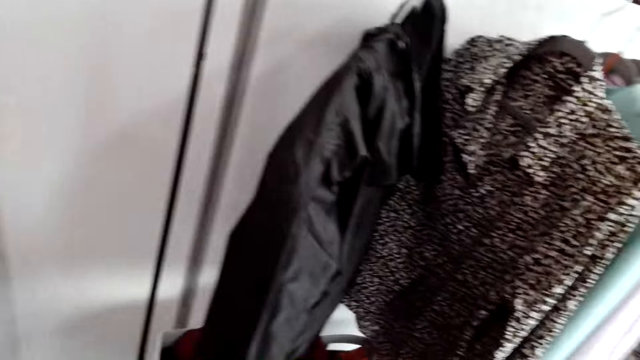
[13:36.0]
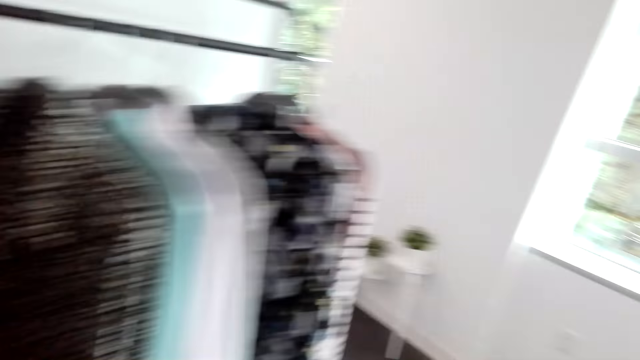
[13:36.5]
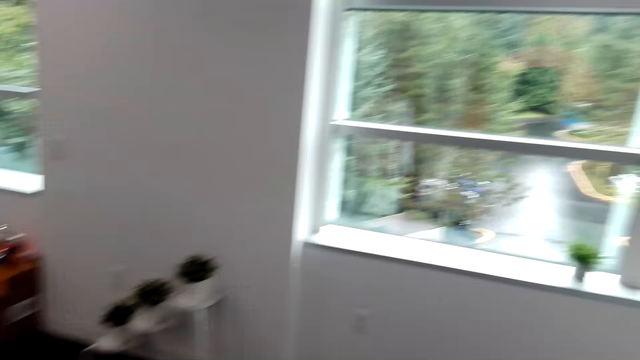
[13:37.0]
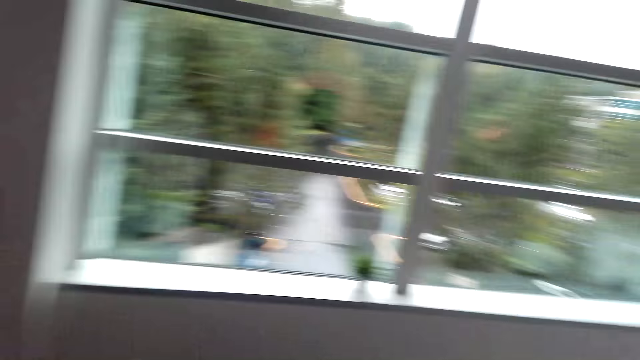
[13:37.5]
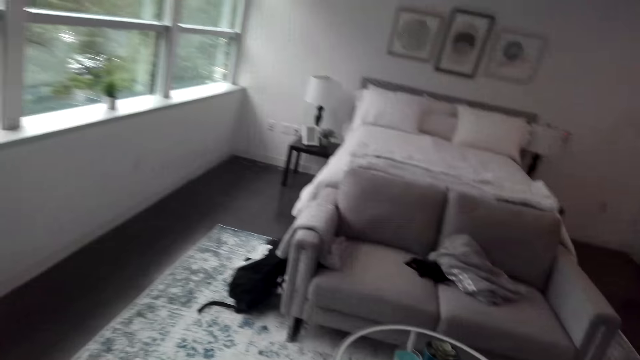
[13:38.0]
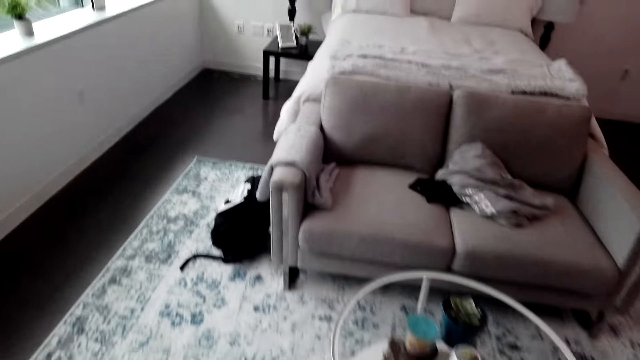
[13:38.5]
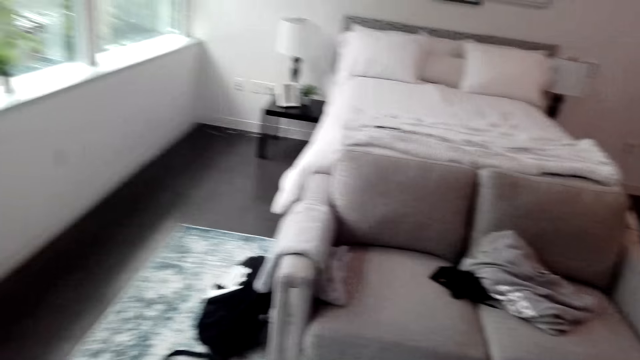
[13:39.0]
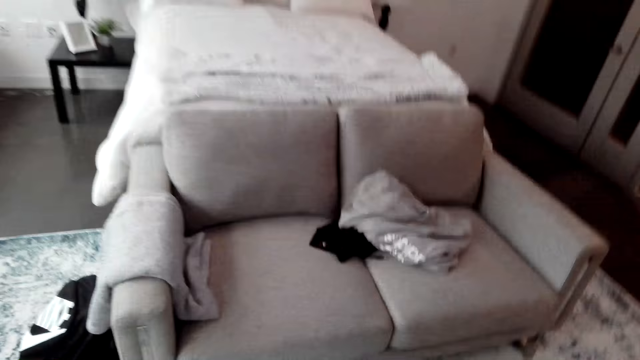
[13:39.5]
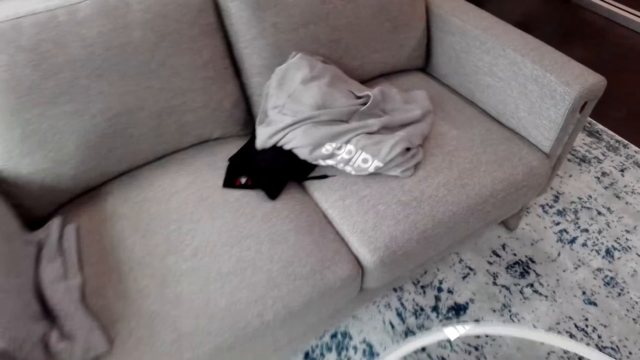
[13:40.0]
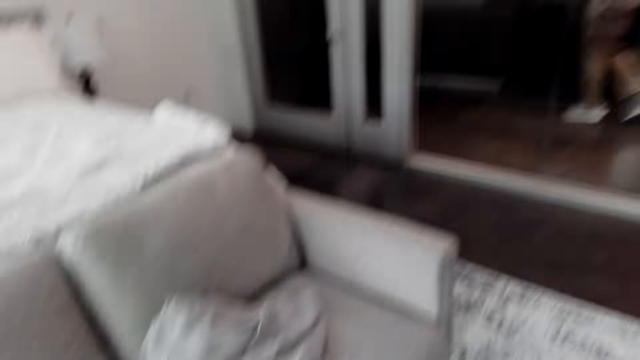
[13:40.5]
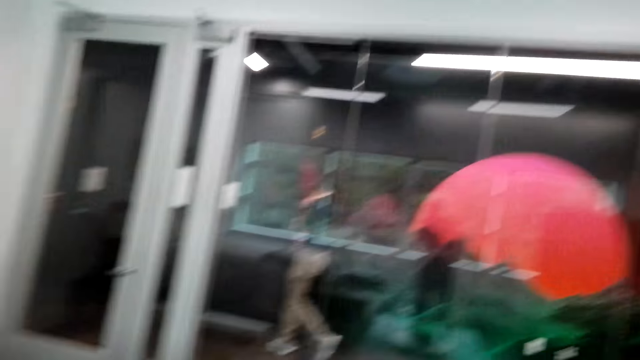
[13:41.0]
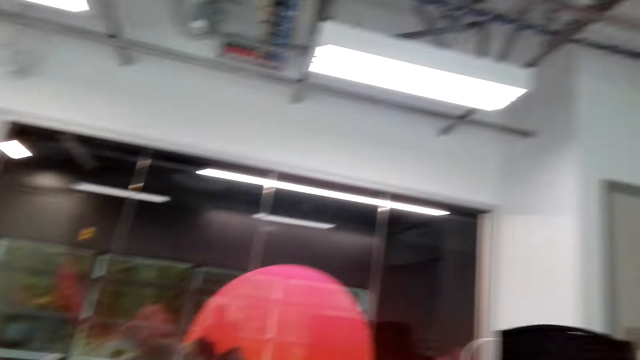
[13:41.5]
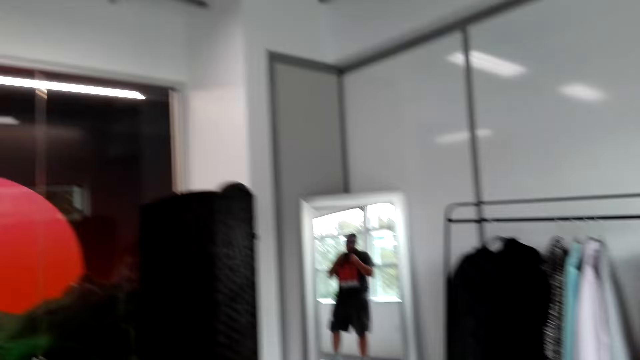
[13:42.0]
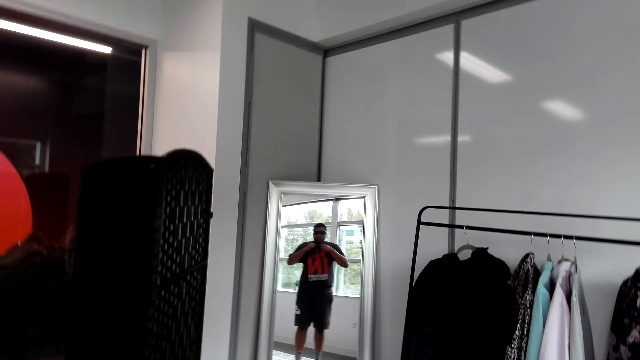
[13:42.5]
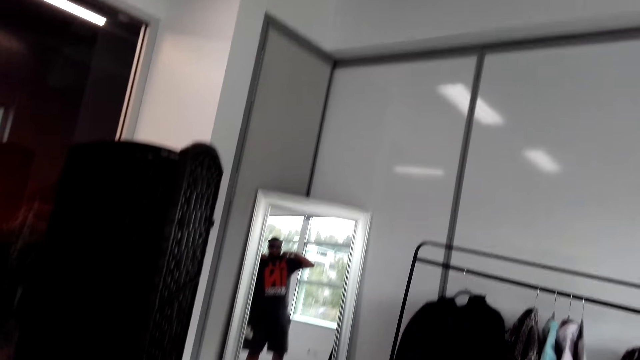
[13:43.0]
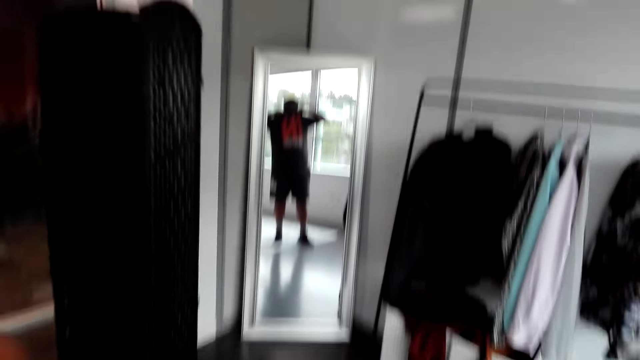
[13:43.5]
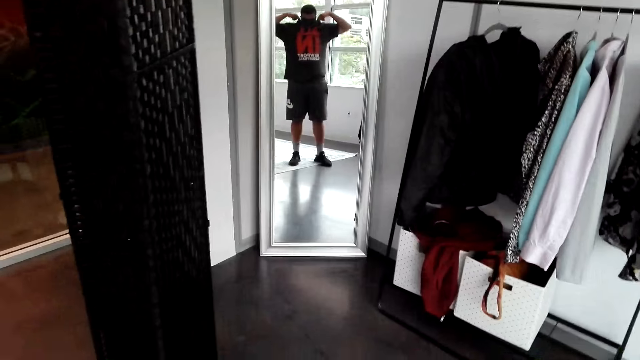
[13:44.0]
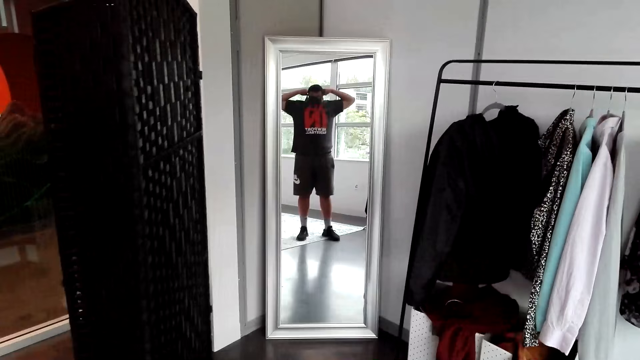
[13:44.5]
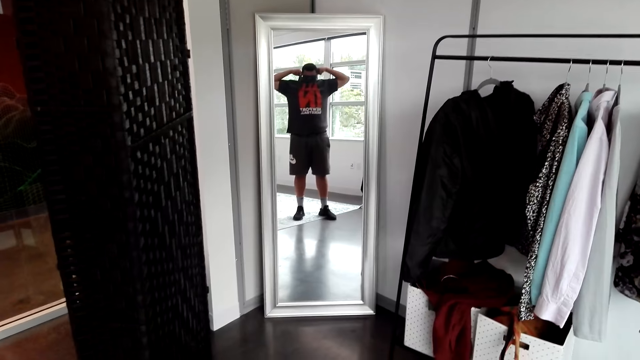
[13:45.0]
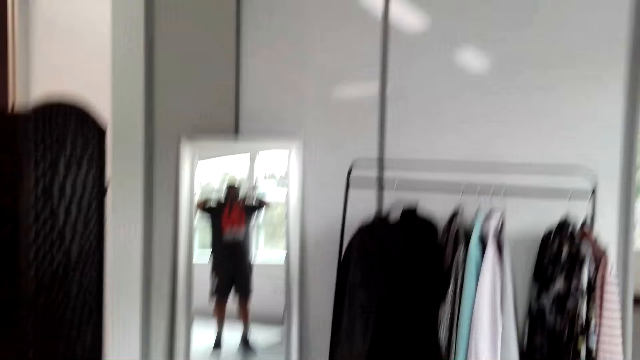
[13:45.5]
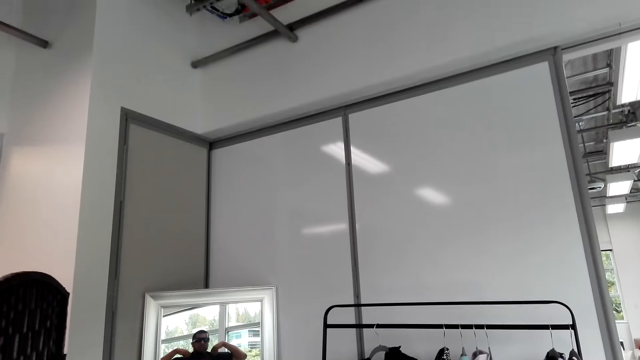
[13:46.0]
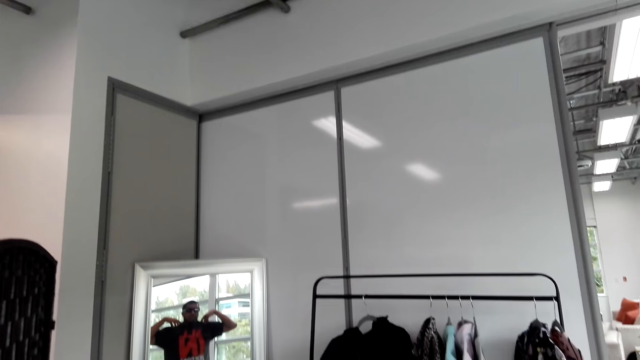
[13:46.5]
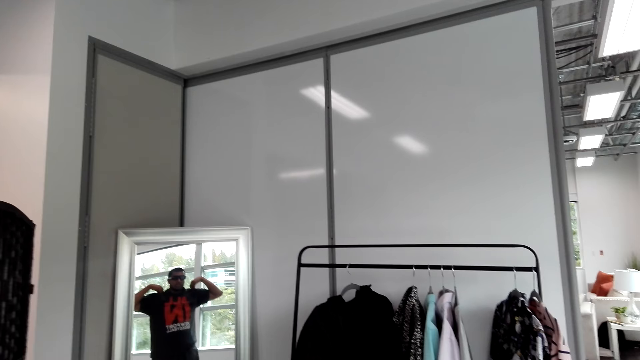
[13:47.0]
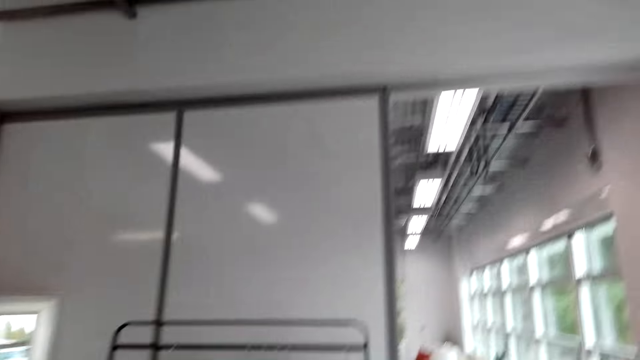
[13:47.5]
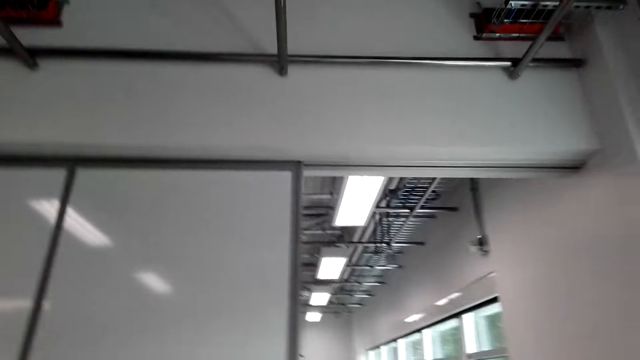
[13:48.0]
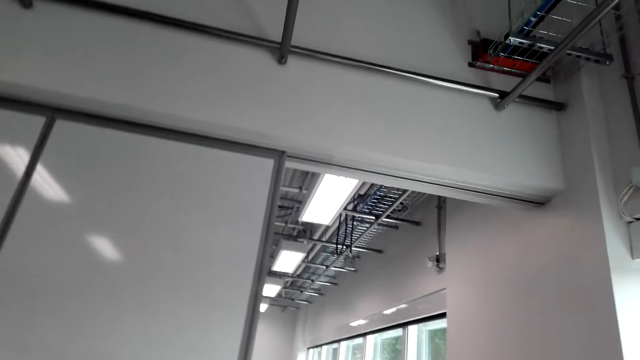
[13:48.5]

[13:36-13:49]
The camera wearer walks around. They turn to the right. They walk towards the seat. They look around the bedroom. They remove the t-shirt.

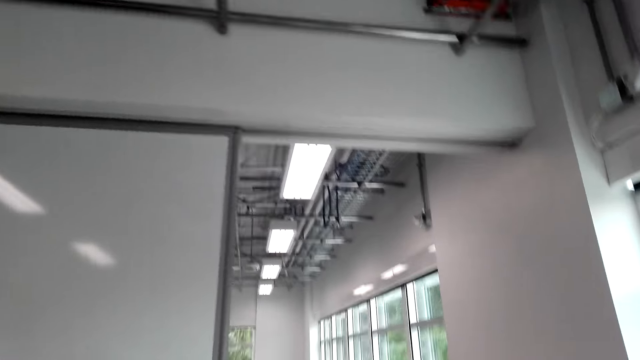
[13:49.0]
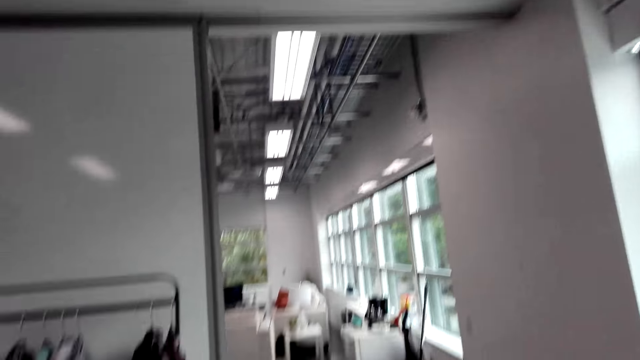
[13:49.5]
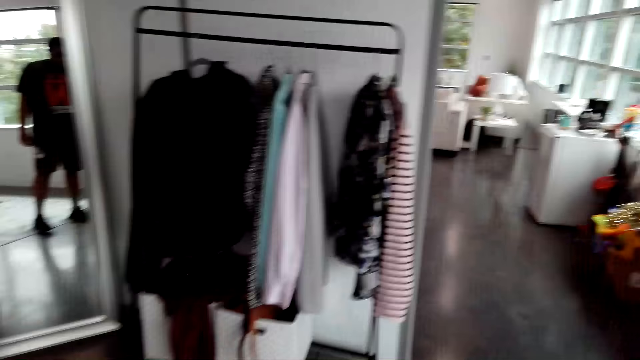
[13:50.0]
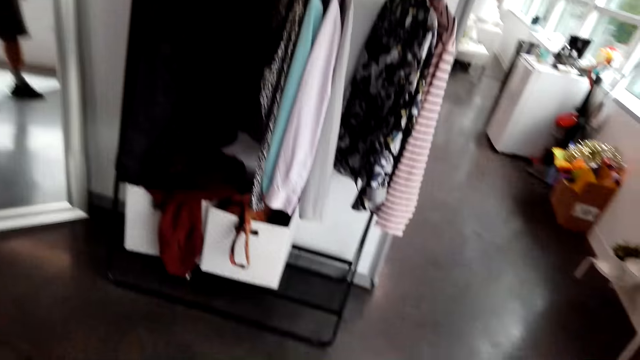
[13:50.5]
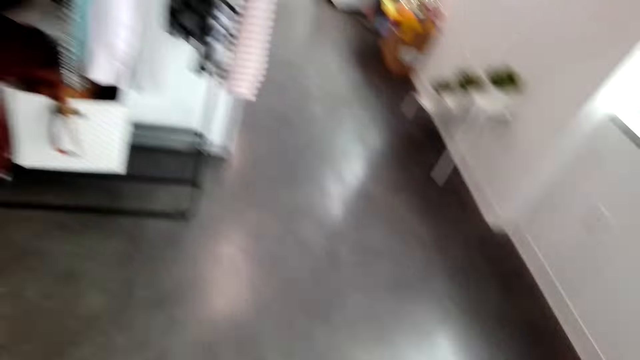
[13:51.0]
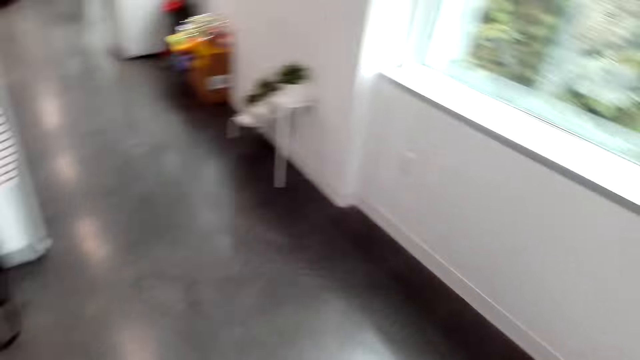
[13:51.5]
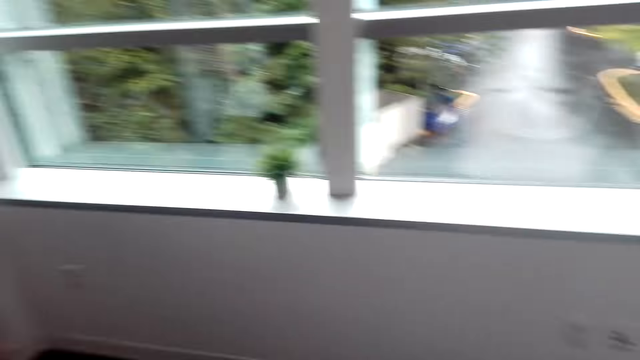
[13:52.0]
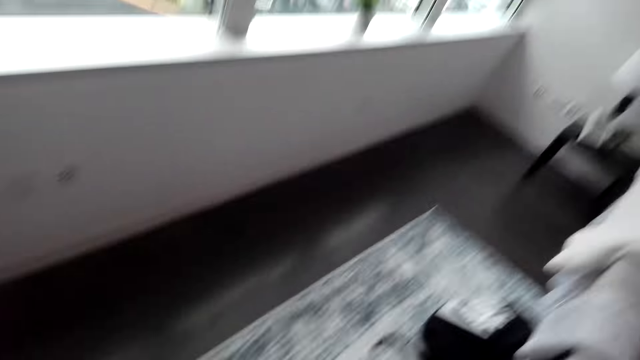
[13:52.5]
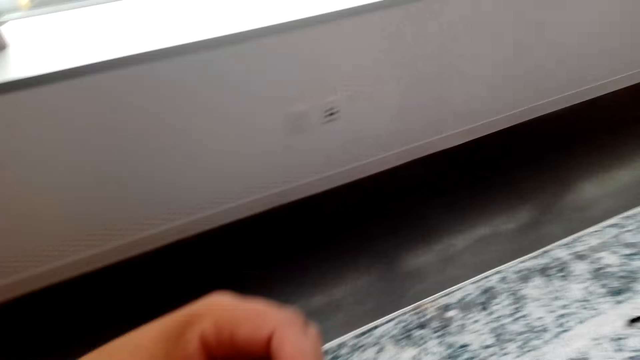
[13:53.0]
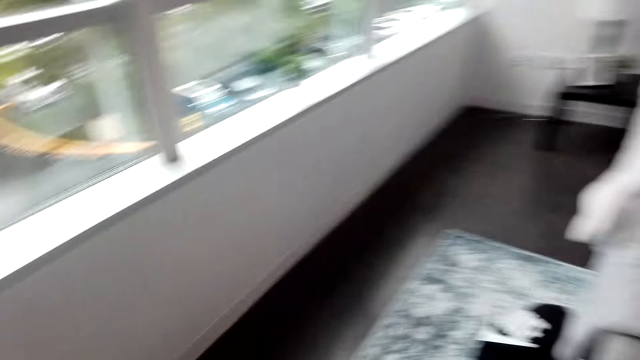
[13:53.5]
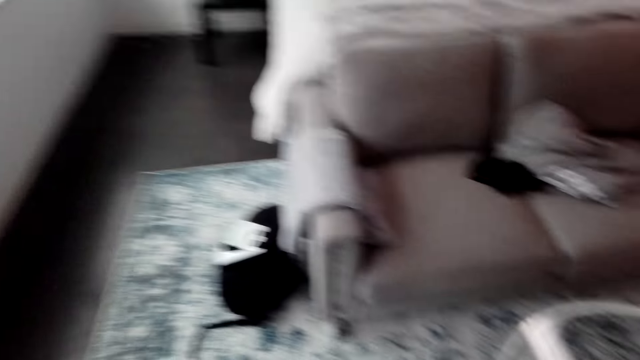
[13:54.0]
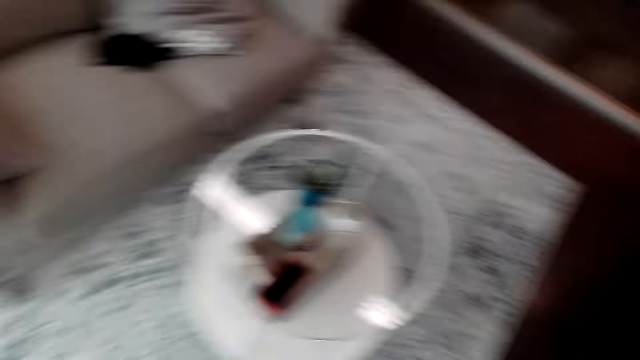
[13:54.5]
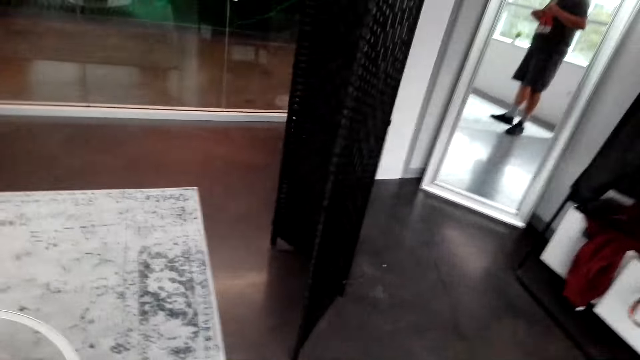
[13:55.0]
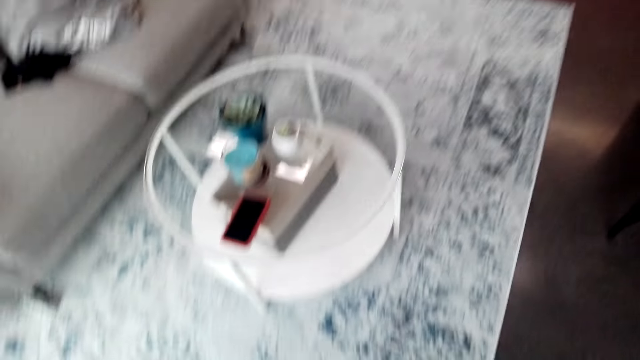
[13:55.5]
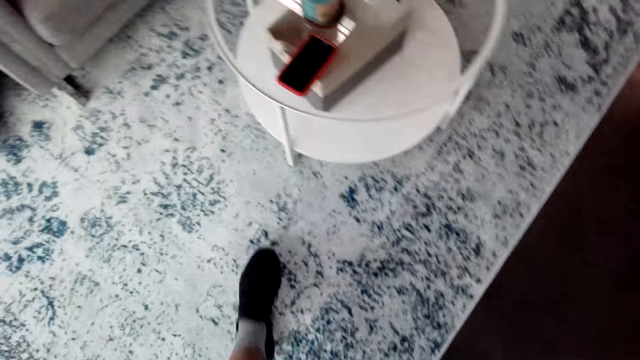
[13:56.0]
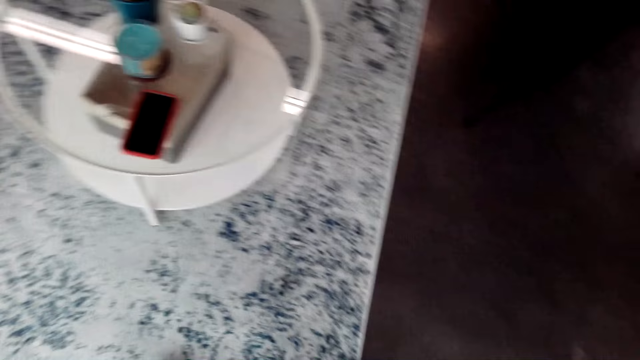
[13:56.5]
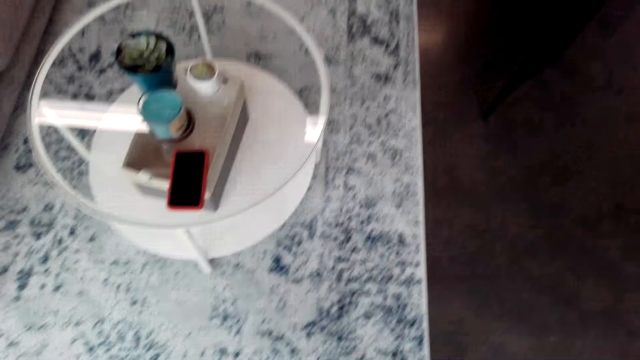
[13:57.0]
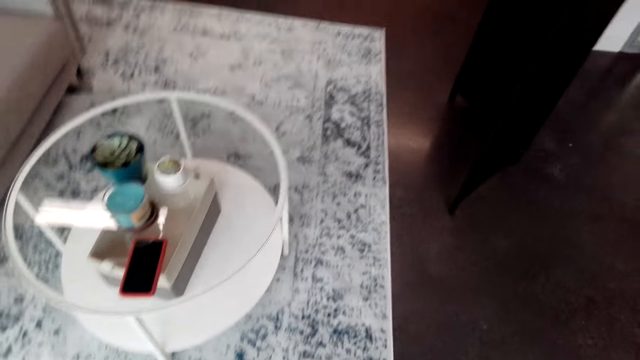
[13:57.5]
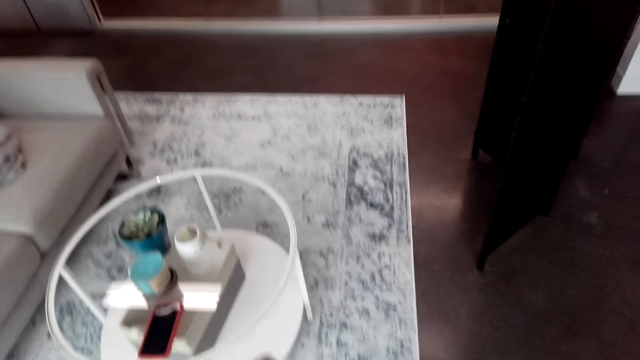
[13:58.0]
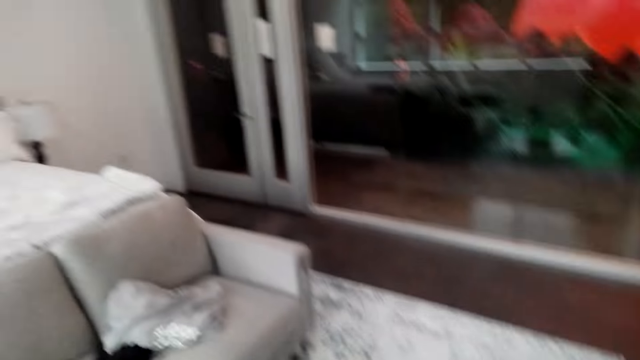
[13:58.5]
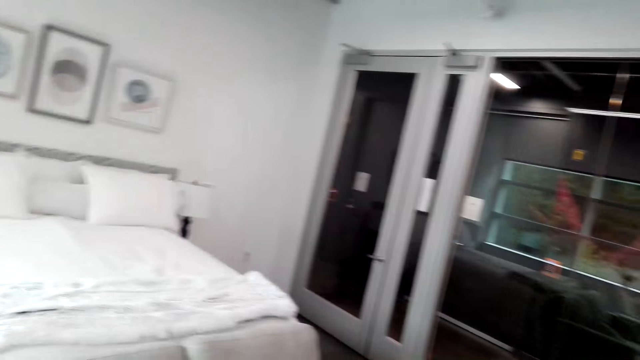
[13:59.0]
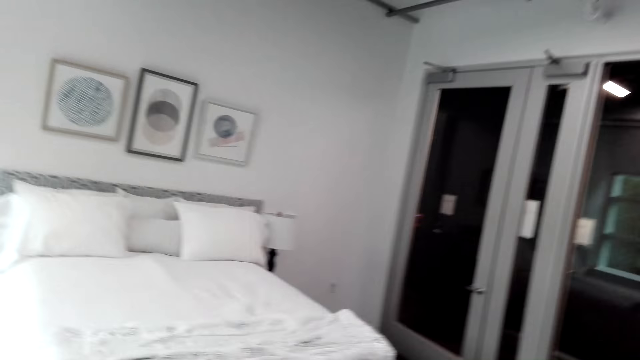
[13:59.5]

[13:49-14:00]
The camera wearer walks around the house. They look around the house.
